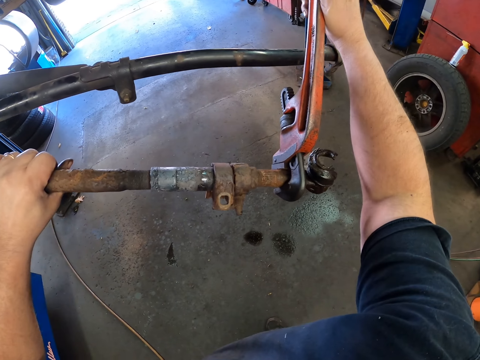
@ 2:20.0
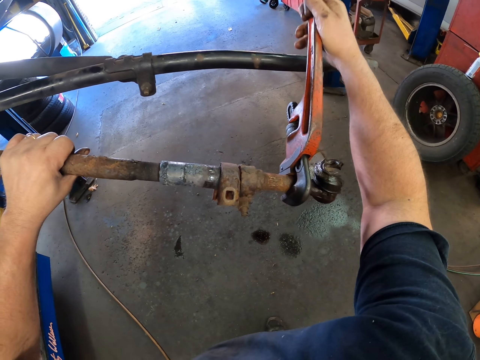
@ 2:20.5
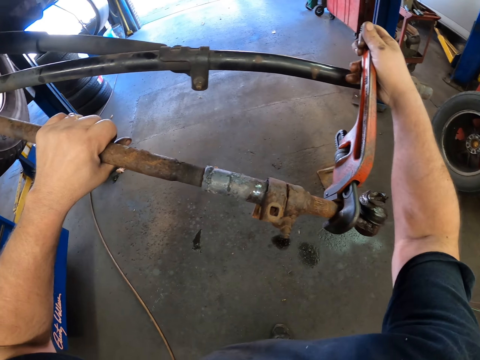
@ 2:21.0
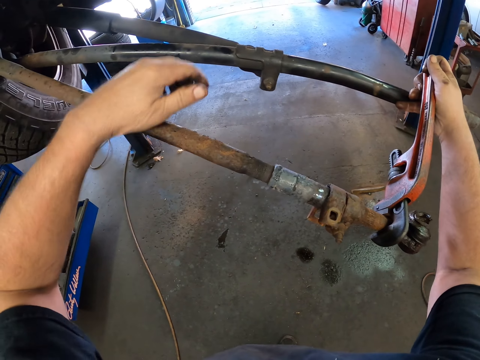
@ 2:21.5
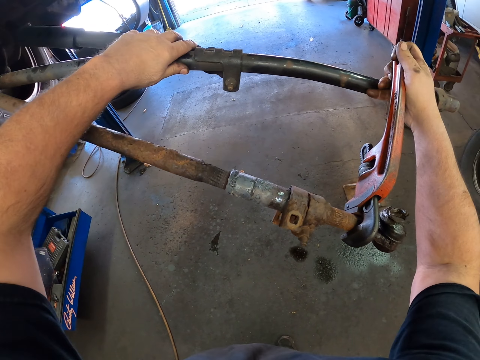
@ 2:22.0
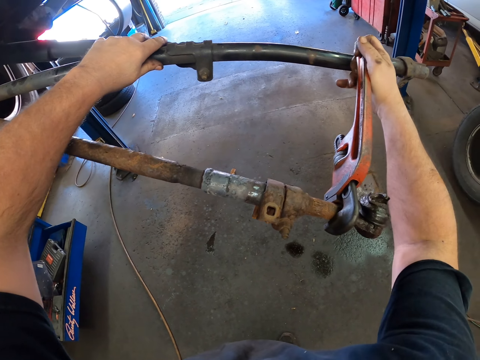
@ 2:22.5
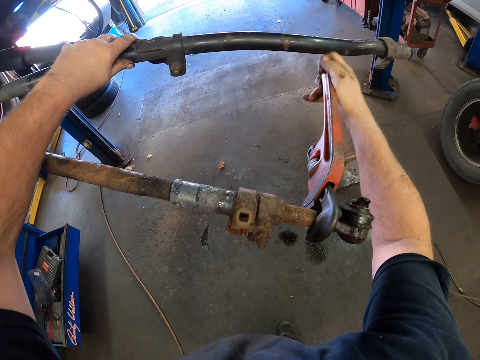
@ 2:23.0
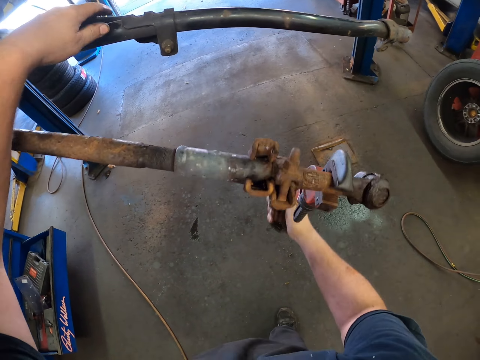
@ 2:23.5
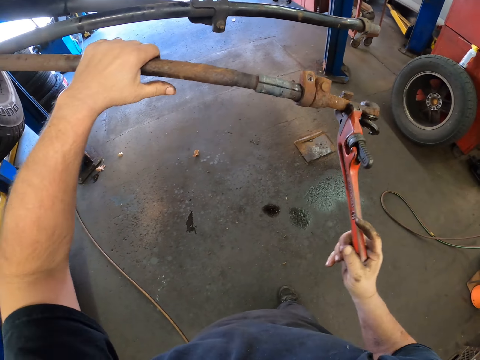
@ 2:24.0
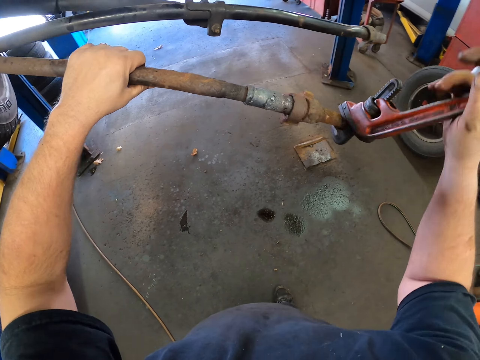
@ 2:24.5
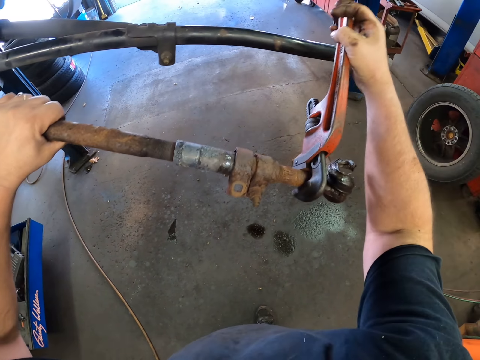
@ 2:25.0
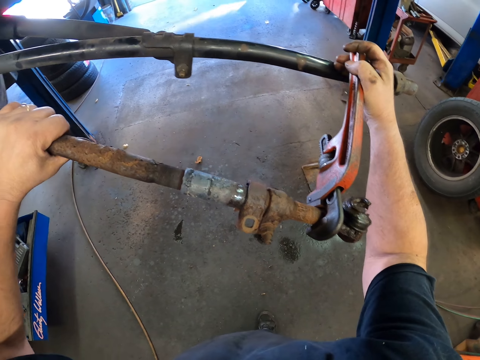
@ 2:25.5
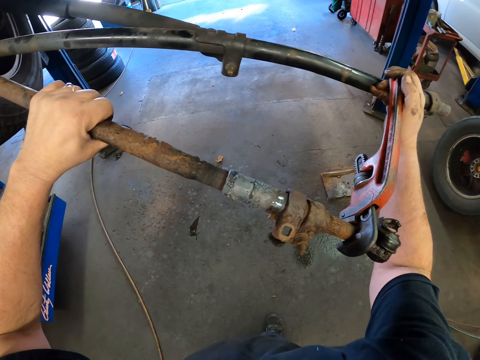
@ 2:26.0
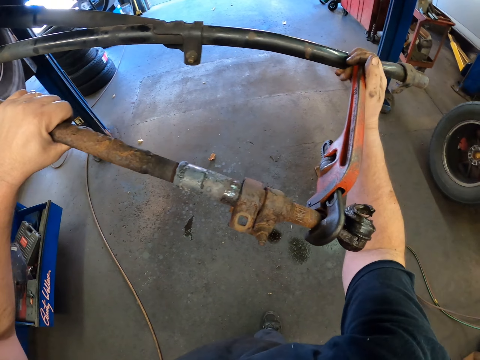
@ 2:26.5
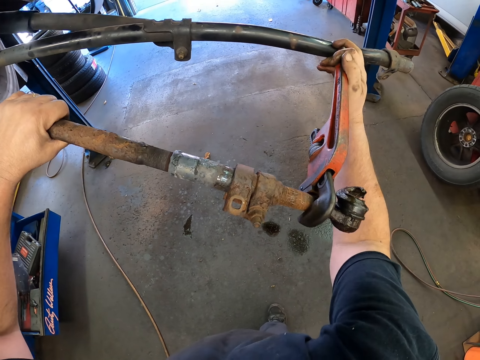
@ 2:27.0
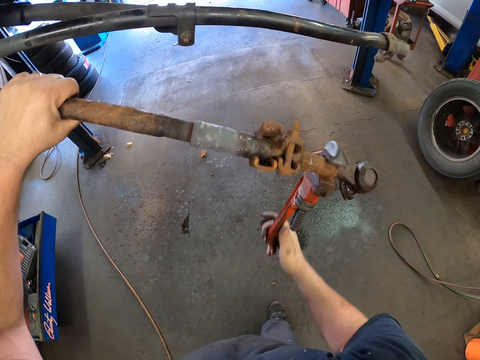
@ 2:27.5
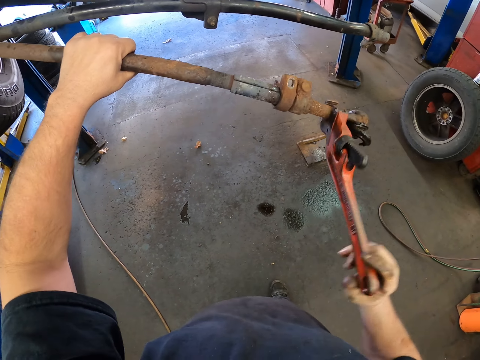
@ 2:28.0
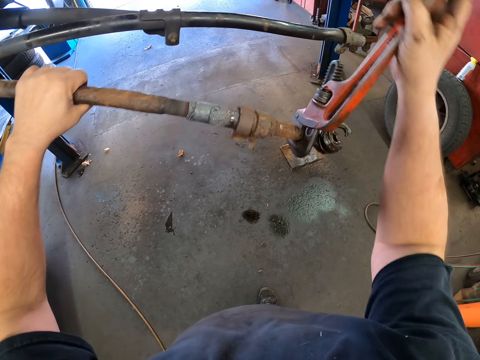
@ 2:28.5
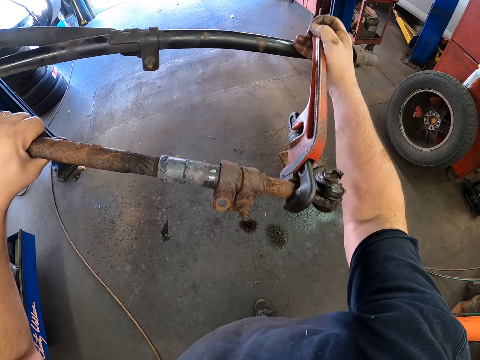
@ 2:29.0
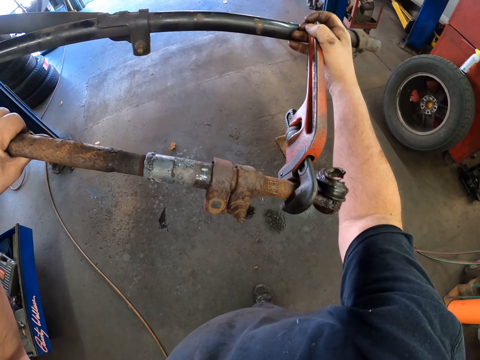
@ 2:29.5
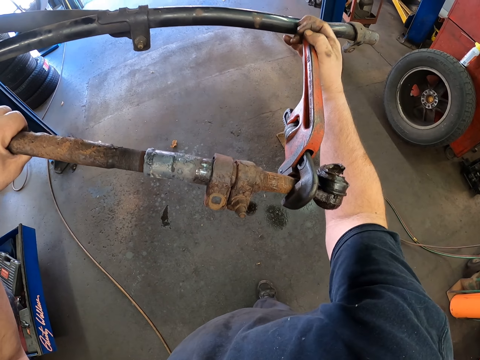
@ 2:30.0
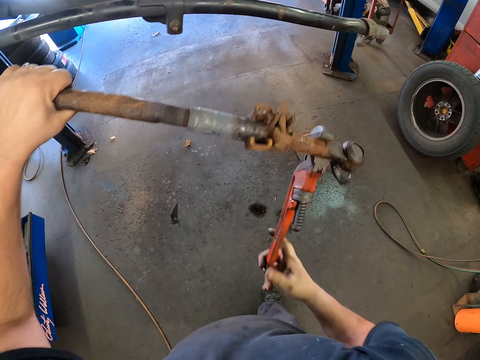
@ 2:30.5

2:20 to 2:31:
The camera wearer moves the pipe. They open the pipe with the pipe wrench.

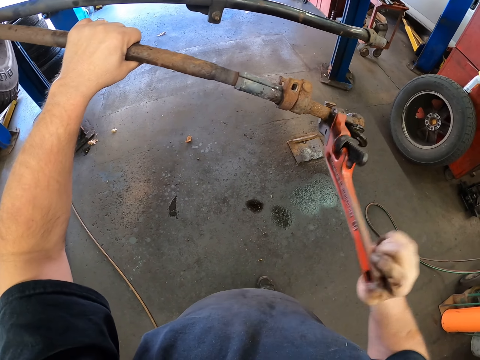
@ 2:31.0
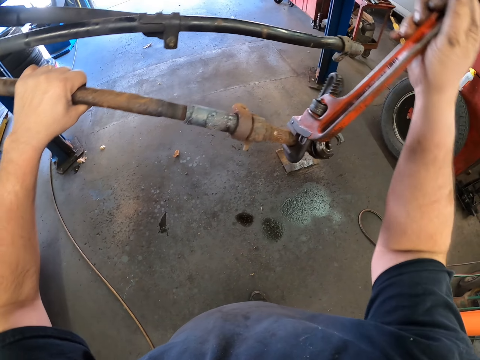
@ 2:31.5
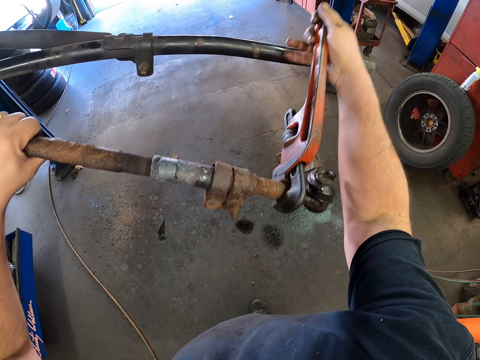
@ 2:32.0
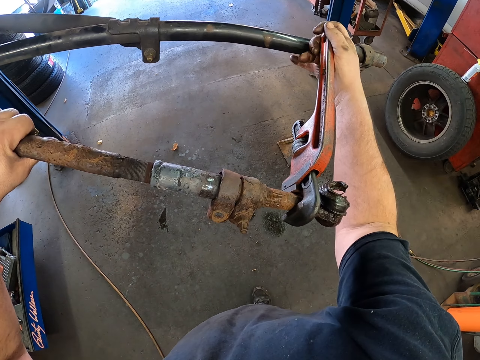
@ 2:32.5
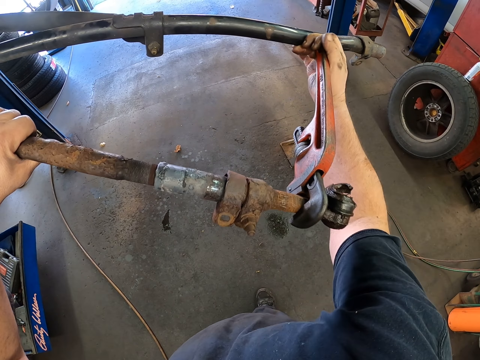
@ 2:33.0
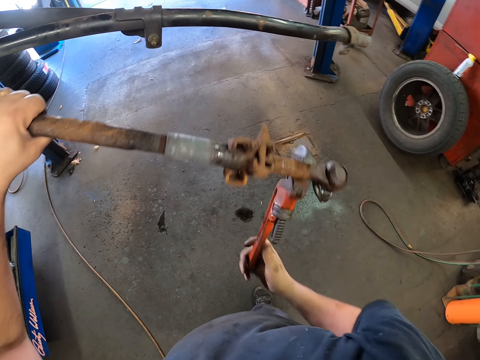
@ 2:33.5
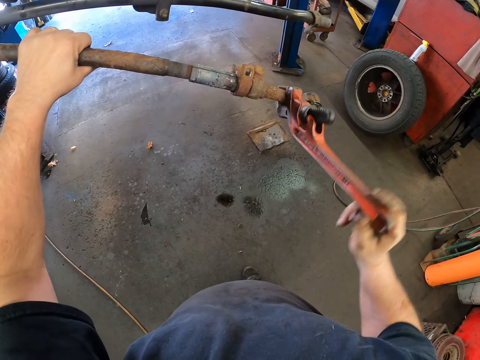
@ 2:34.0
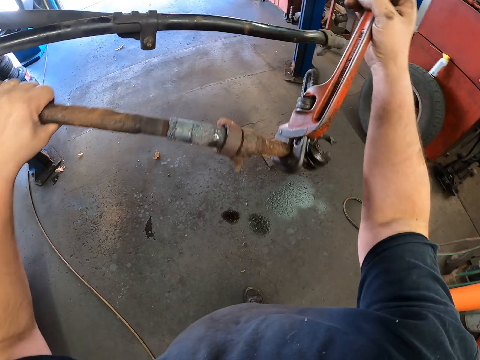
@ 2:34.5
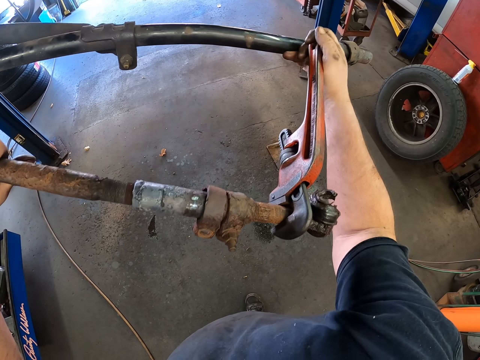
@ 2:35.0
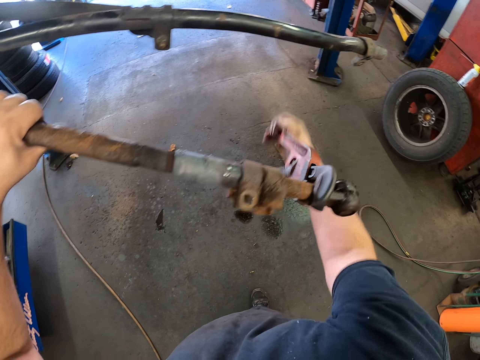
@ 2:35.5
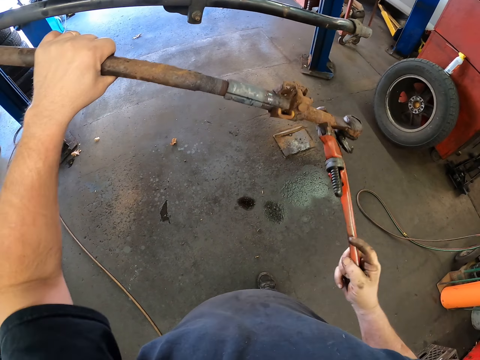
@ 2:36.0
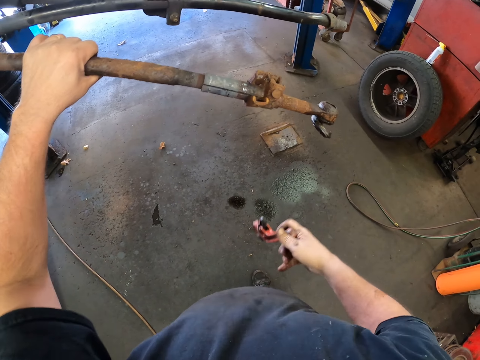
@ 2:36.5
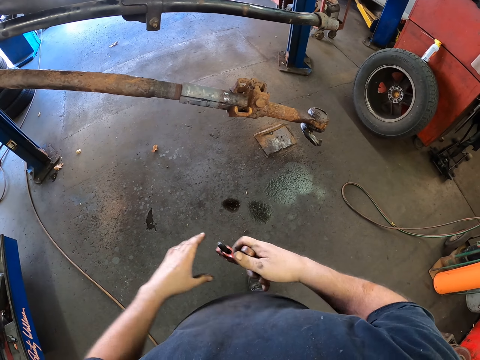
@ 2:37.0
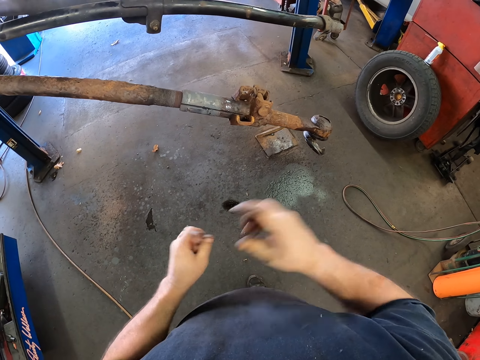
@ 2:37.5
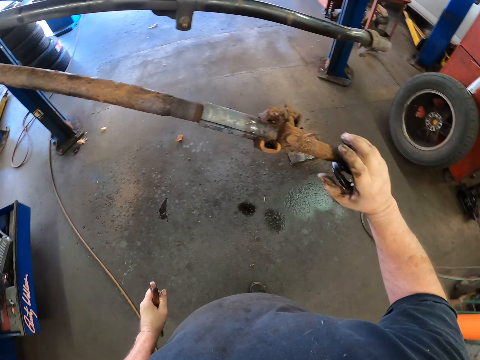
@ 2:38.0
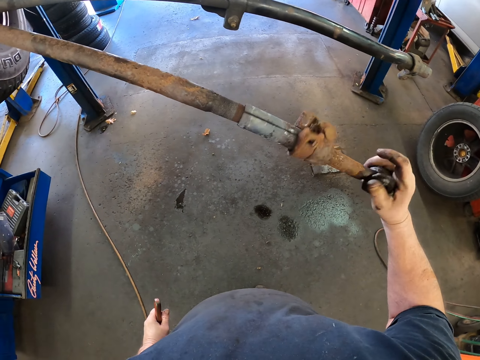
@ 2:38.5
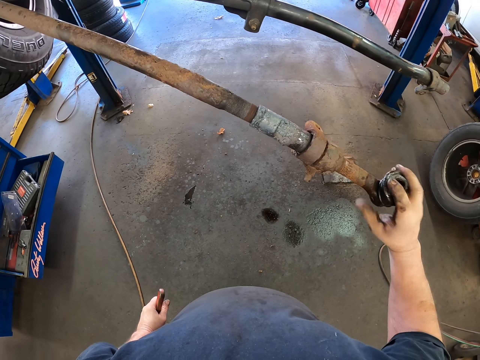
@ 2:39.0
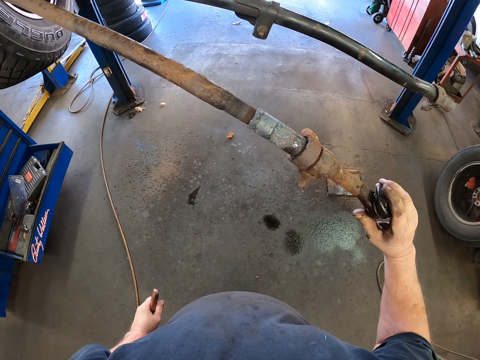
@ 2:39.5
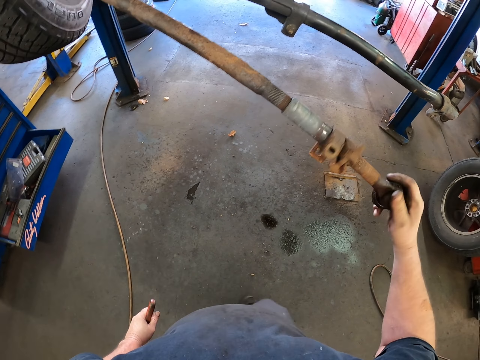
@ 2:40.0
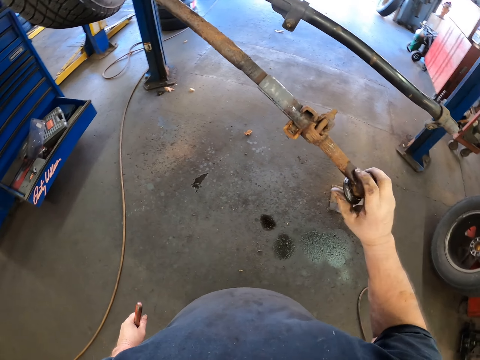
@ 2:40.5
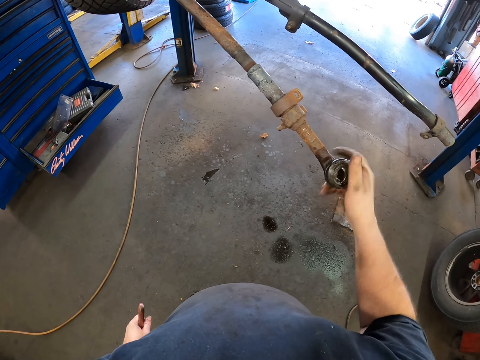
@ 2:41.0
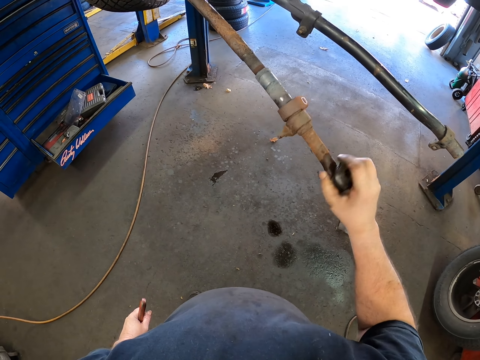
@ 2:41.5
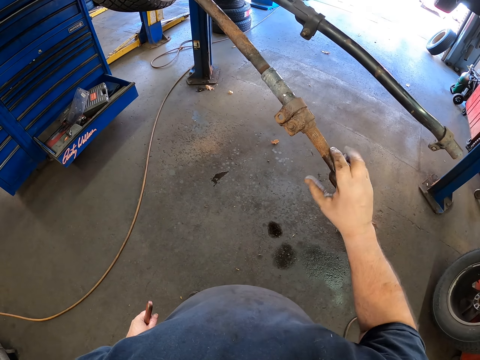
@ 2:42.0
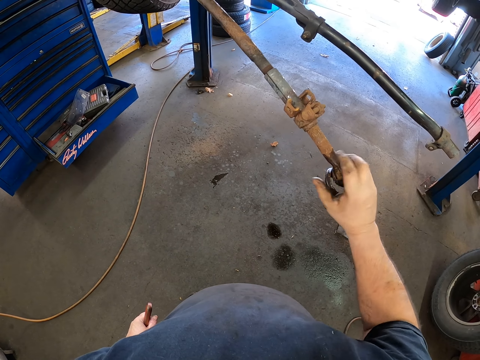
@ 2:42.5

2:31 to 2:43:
The camera wearer passes the pipe wrench to the left hand. They open the metal part with the hand.

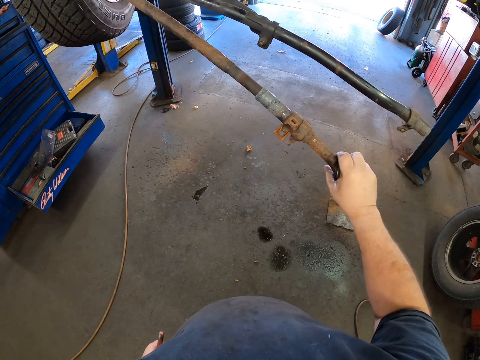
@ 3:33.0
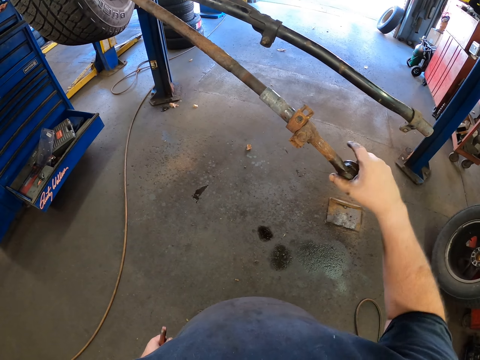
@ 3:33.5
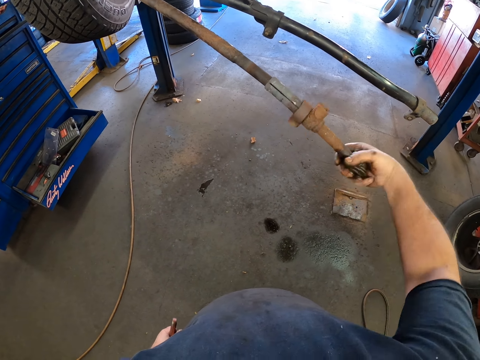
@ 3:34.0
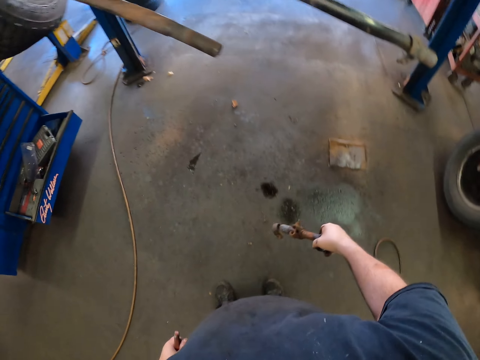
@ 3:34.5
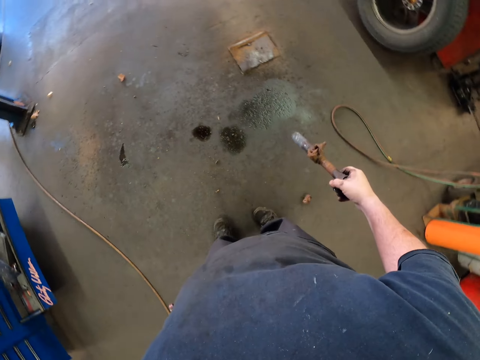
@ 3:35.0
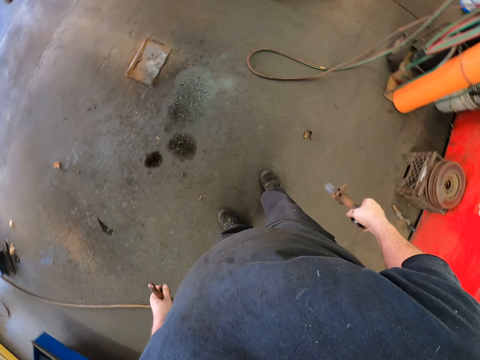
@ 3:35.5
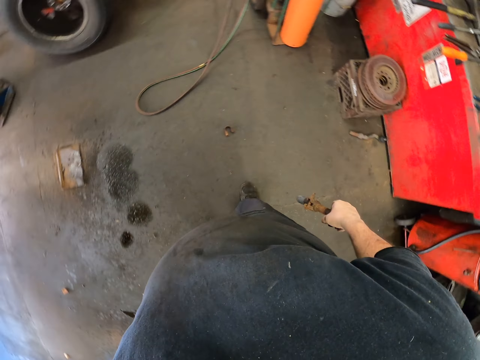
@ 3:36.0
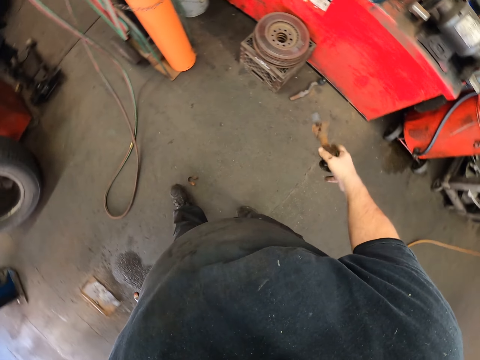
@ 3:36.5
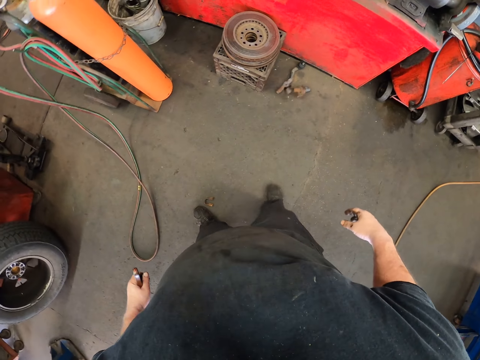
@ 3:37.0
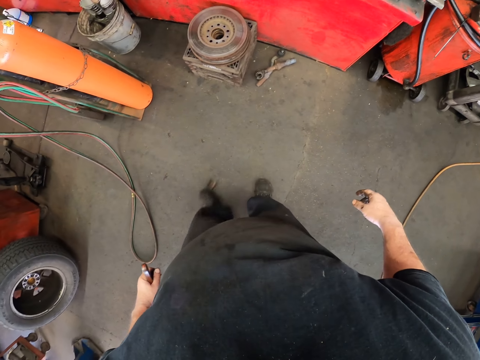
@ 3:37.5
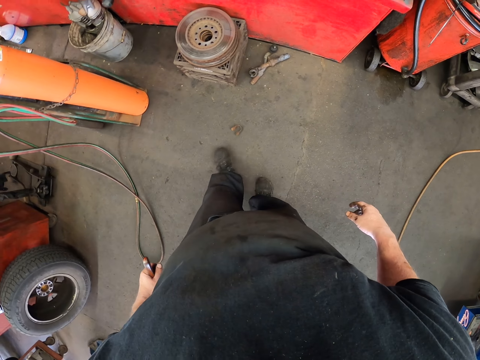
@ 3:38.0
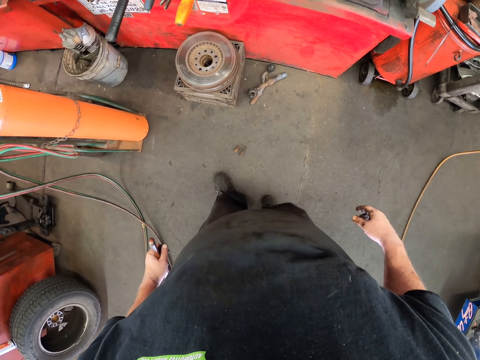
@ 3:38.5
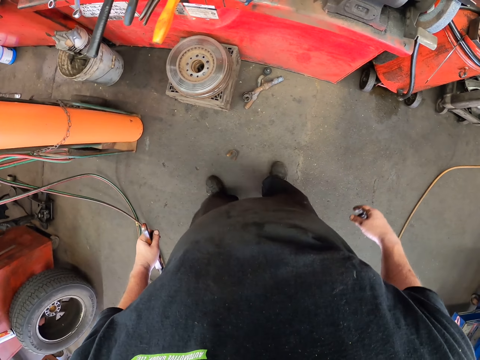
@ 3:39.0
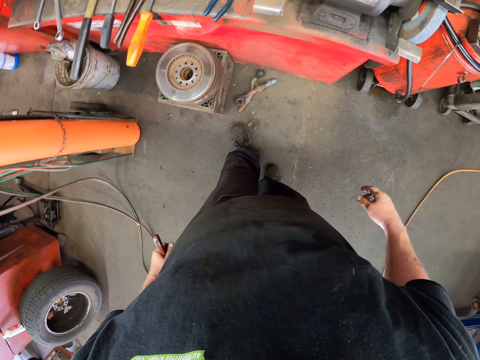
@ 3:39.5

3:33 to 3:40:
The camera wearer removes a strut rod. They turn around. They drop the metal piece, a sway bar, down. They move the legs. They move the metal piece with the leg. They move the legs with the leg.
